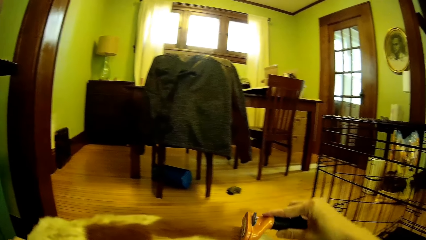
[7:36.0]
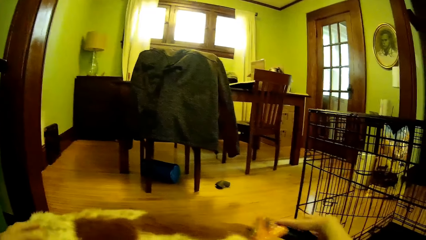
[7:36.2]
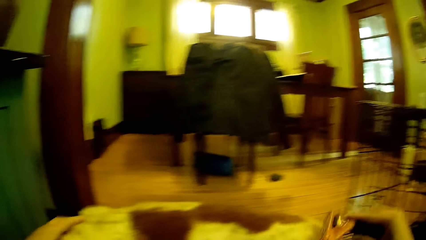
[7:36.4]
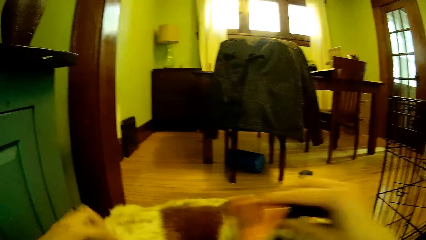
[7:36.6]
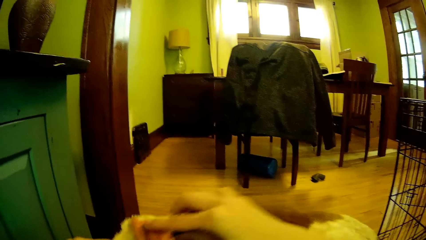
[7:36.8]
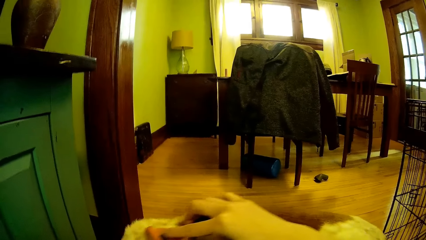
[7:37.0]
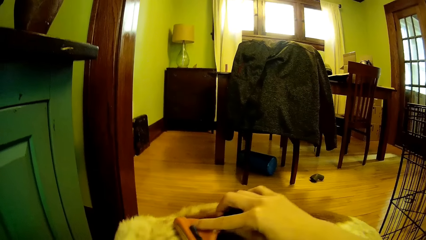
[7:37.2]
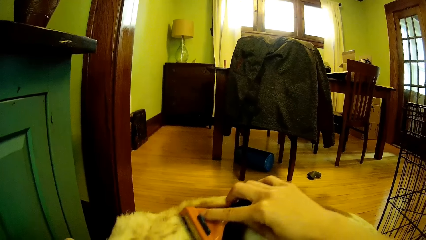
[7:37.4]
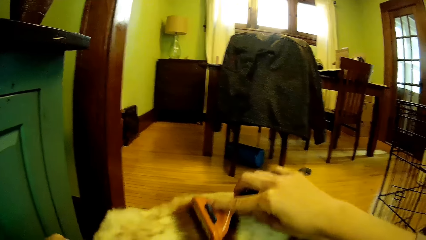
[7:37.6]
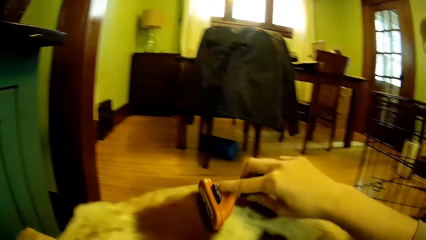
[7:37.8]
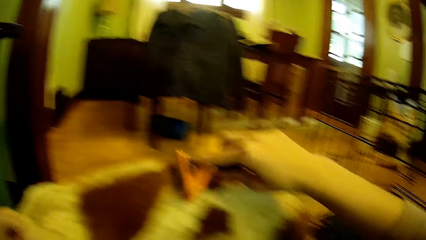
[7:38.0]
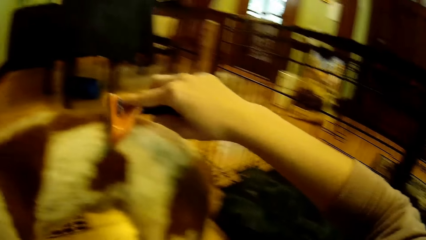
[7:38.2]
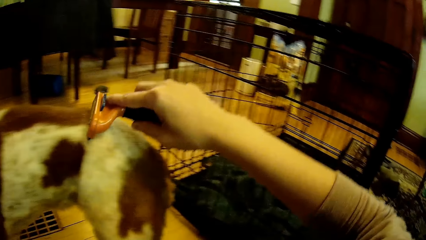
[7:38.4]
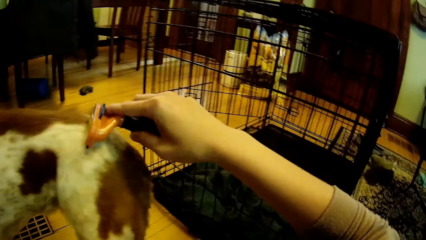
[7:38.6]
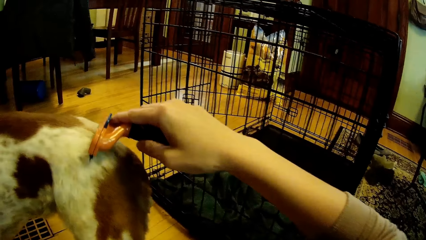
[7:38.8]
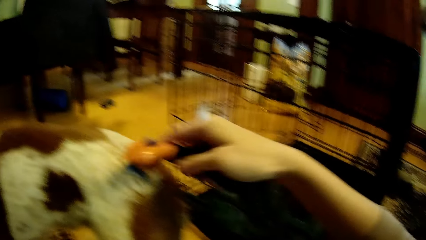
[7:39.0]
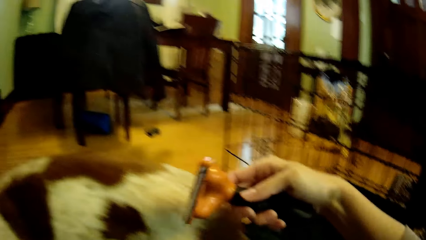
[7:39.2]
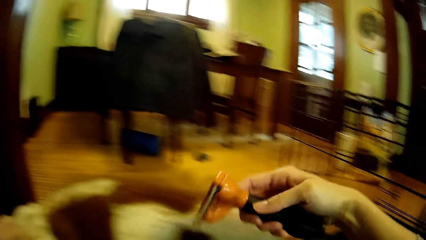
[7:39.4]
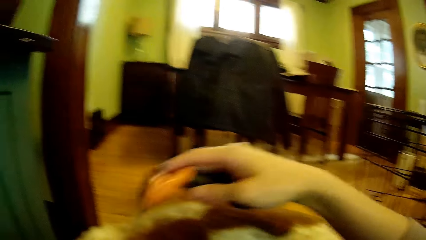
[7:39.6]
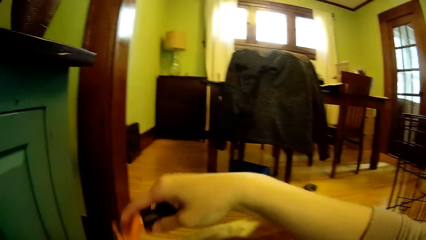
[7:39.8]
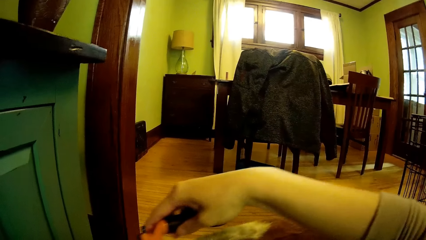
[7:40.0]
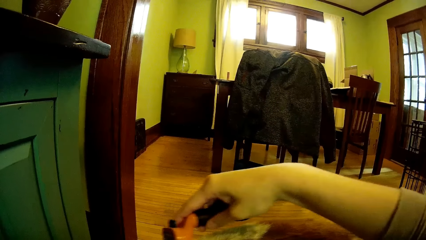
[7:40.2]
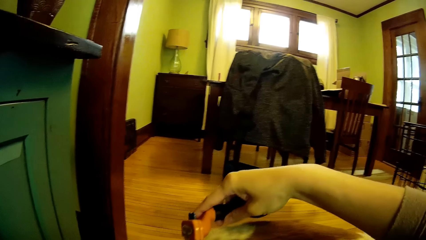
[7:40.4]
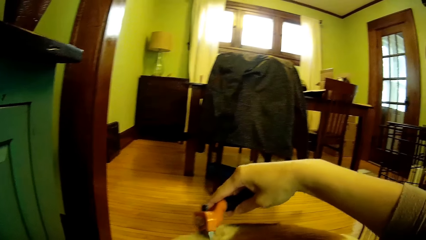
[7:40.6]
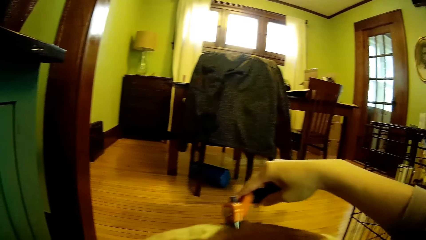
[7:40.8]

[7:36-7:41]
The camera wearer shaves the dog.

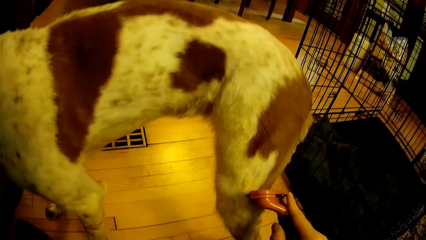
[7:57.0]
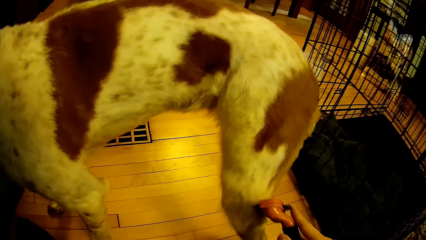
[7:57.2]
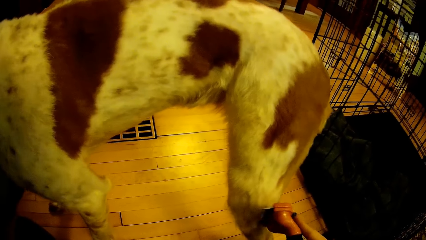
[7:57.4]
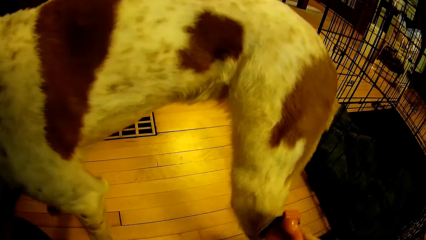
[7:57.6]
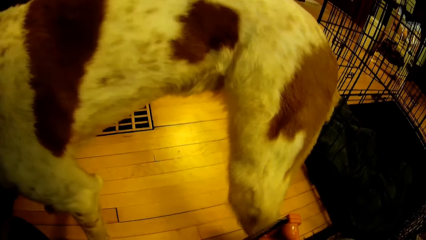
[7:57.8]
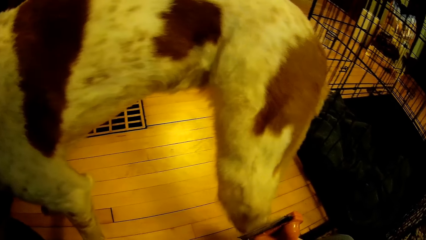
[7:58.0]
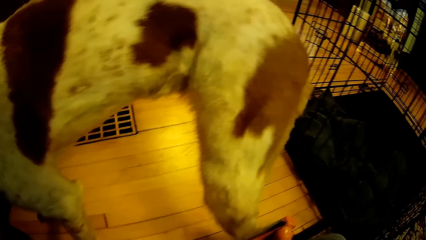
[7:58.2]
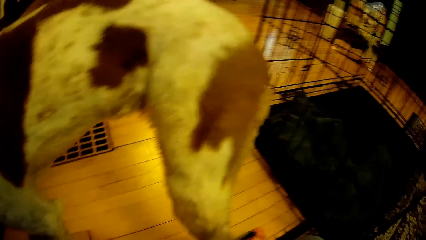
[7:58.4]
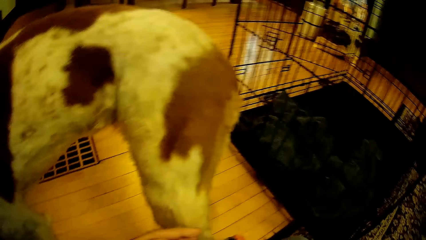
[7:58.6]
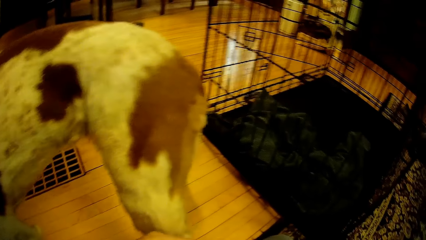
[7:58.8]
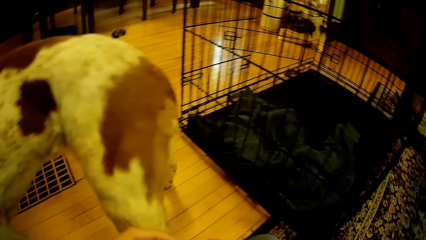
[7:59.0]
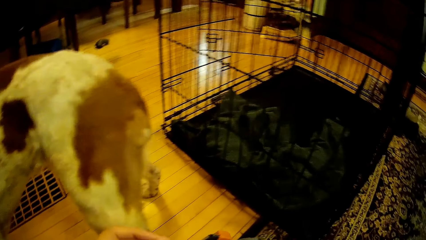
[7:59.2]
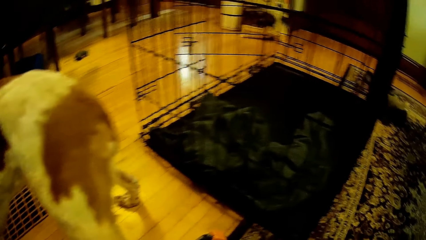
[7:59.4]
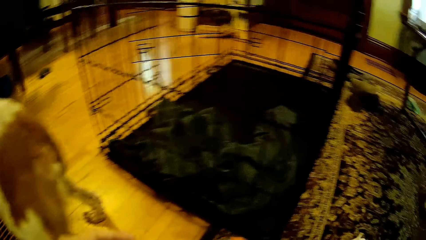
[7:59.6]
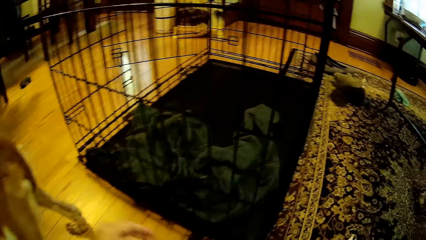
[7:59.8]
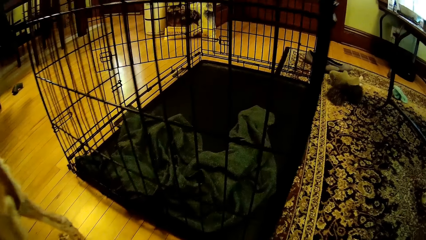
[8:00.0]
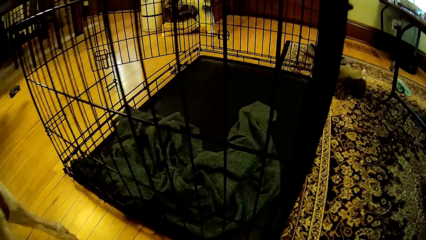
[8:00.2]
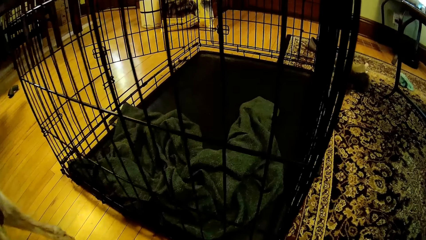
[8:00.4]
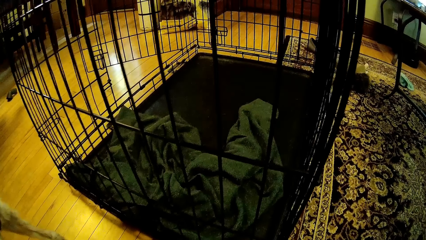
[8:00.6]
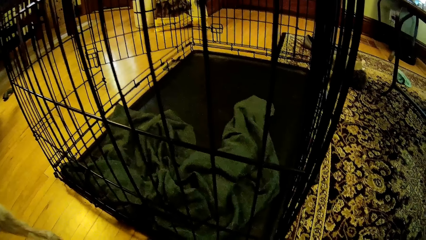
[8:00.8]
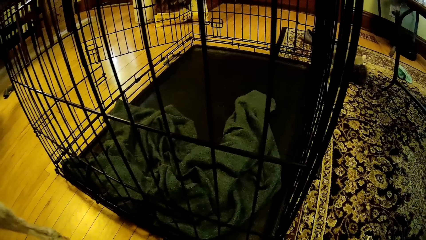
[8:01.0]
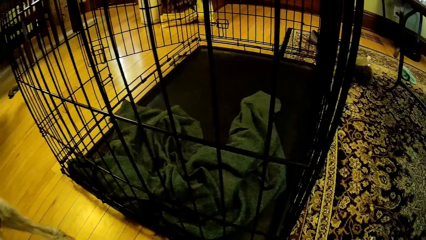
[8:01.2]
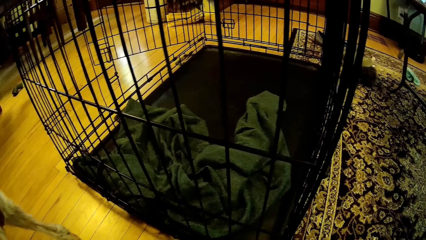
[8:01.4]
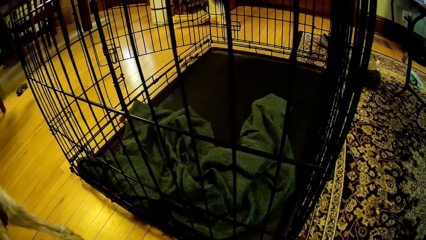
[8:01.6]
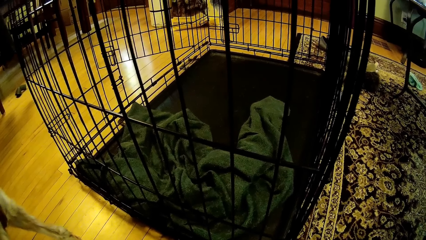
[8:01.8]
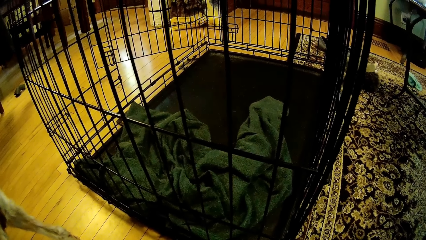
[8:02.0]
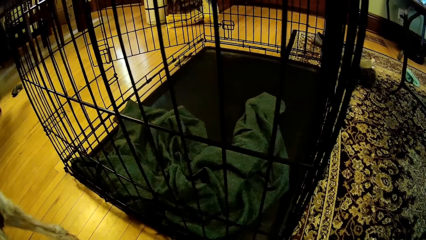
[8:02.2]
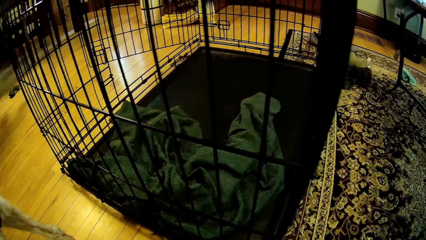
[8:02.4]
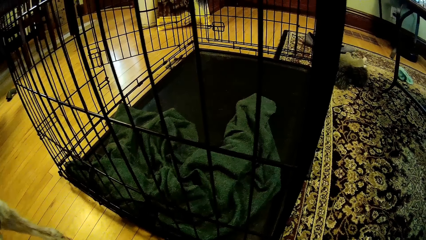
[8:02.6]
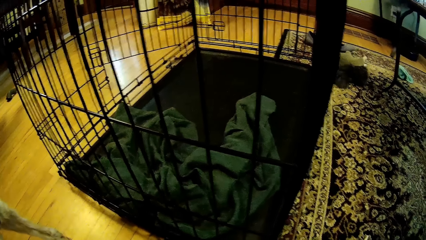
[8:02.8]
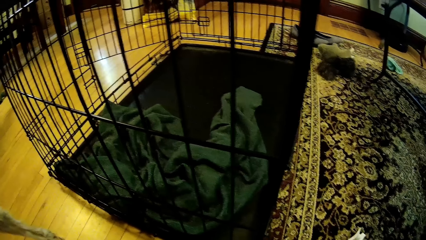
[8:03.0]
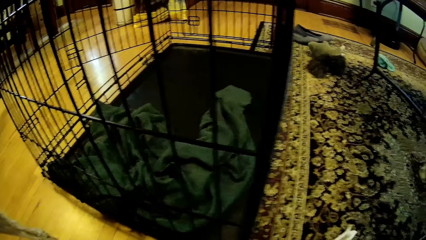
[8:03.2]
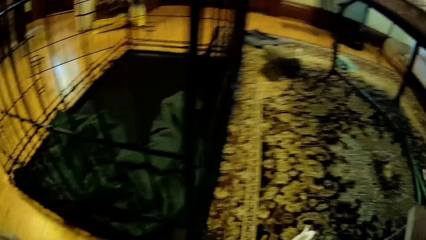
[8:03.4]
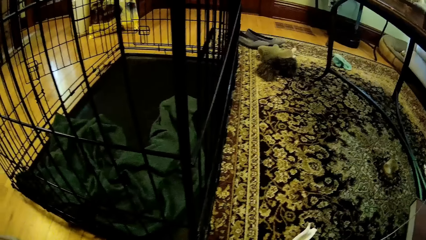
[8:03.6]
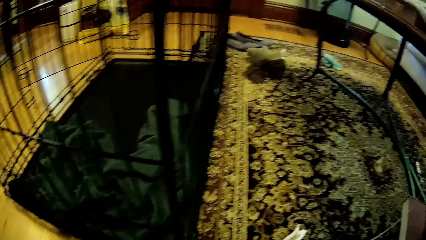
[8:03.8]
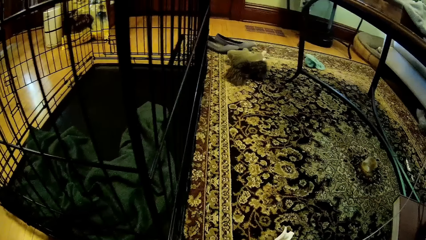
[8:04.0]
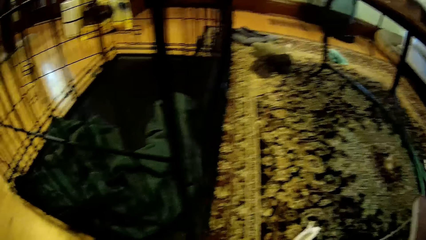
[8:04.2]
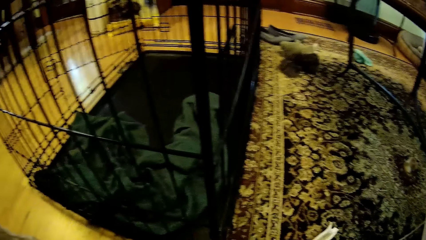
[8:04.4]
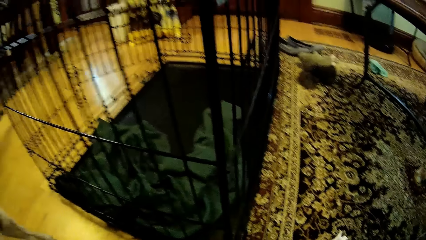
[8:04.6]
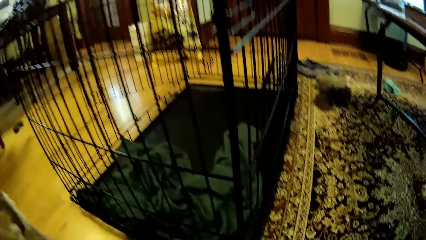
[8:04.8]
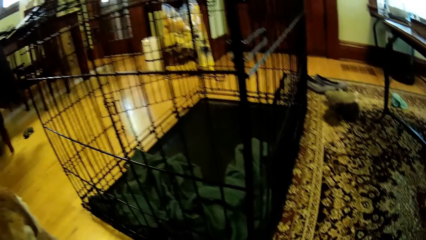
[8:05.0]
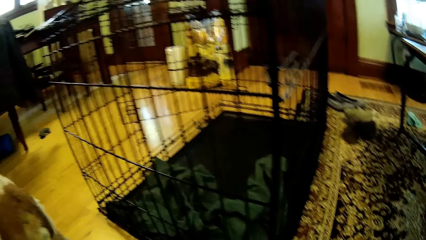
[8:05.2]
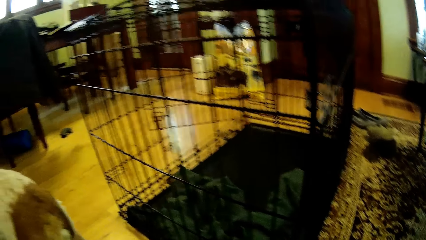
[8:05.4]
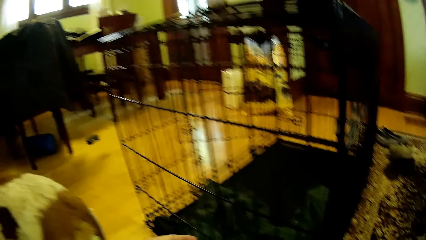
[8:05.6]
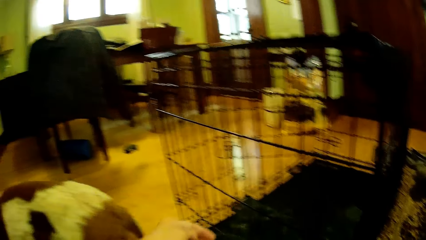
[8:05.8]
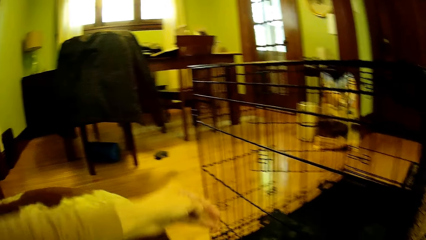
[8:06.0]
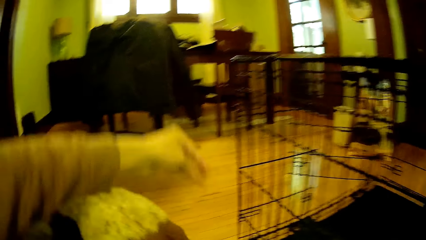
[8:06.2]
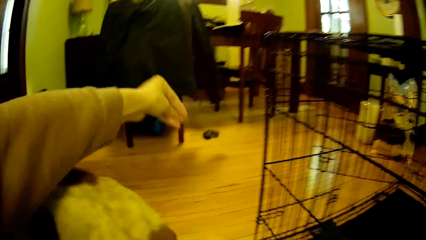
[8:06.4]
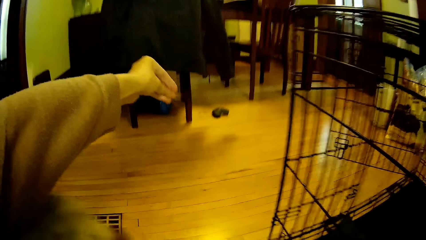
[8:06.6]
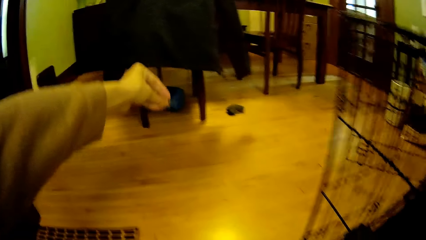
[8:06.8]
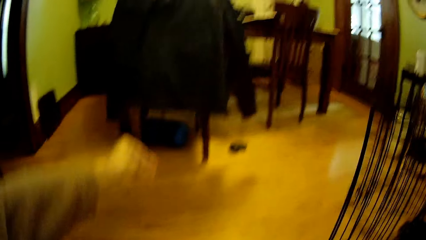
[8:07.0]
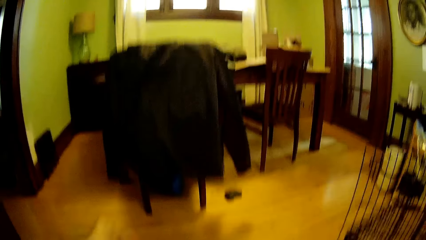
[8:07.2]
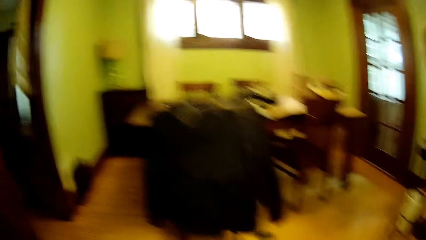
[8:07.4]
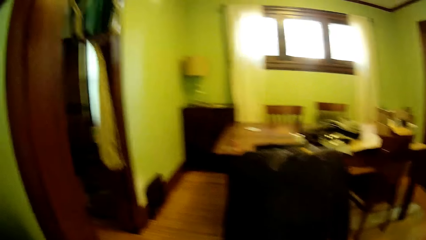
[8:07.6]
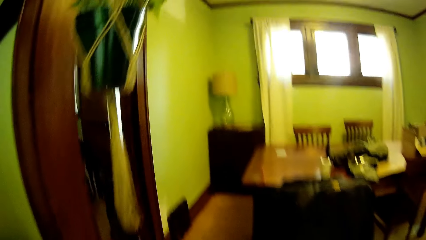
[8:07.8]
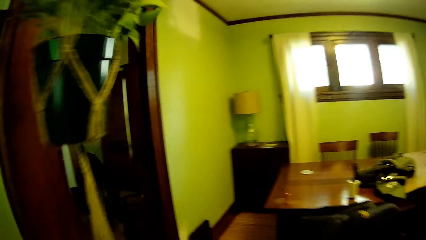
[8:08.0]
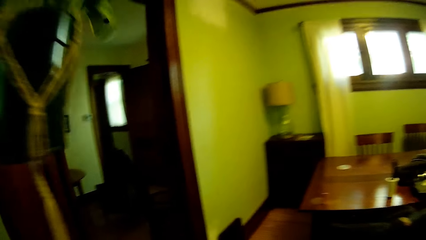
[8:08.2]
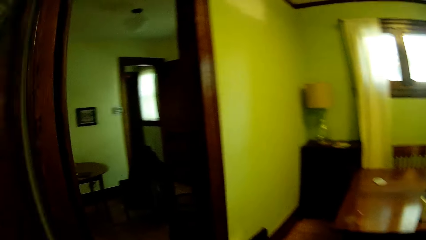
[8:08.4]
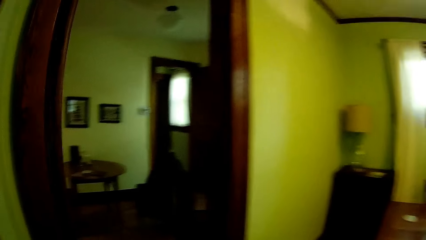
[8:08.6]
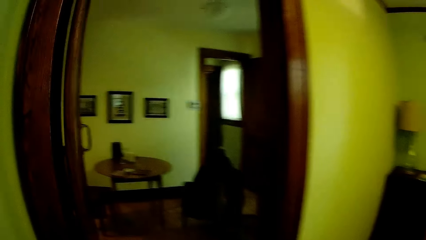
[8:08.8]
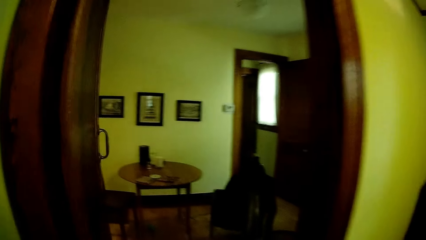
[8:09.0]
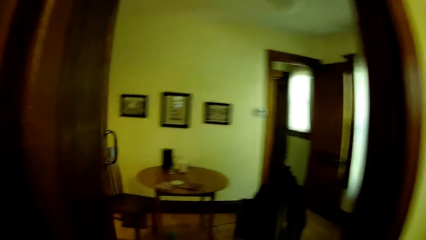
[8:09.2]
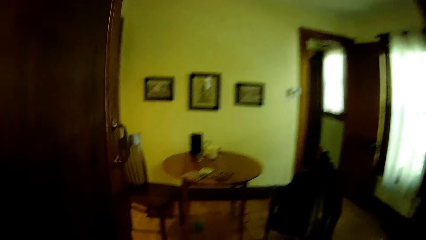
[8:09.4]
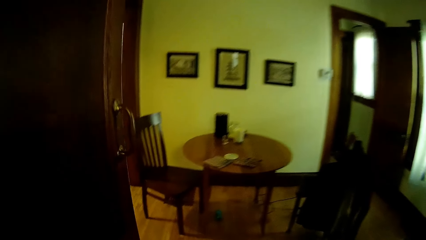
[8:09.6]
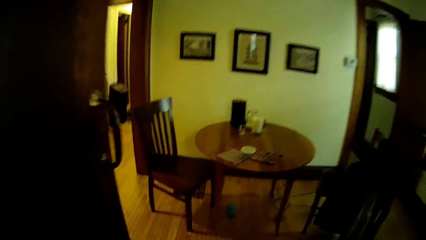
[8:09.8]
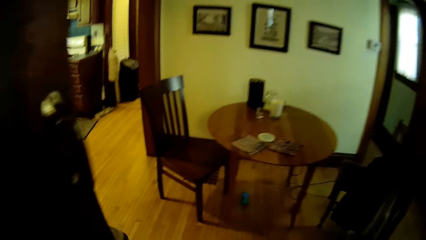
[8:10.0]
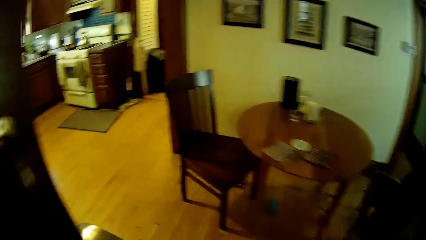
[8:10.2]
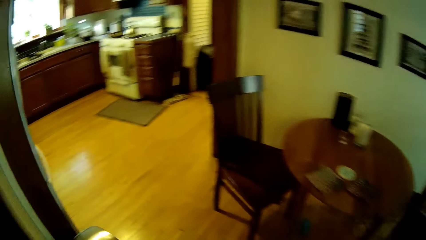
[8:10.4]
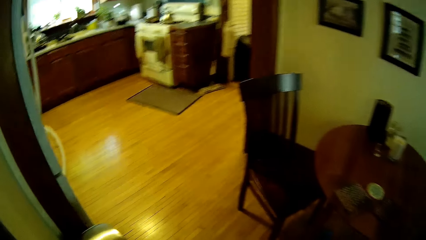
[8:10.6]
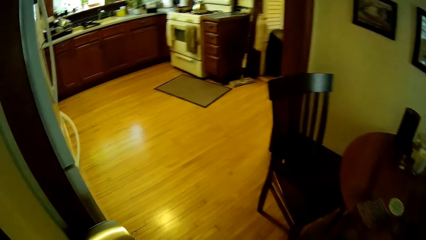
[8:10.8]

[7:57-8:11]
The camera wearer removes fur from the shaver. He holds the dog hair in his left hand. He walks in the room.
